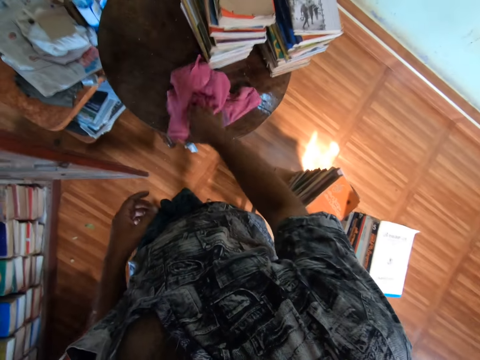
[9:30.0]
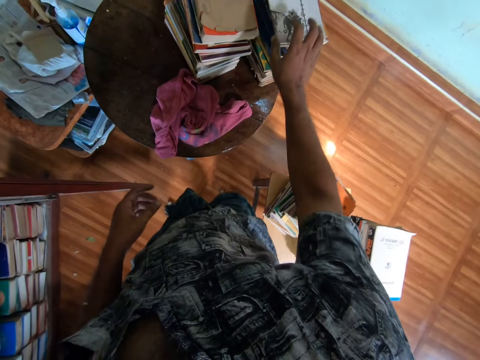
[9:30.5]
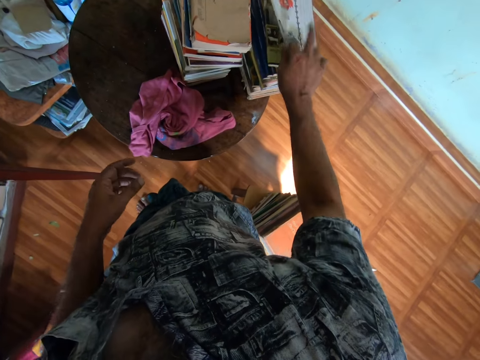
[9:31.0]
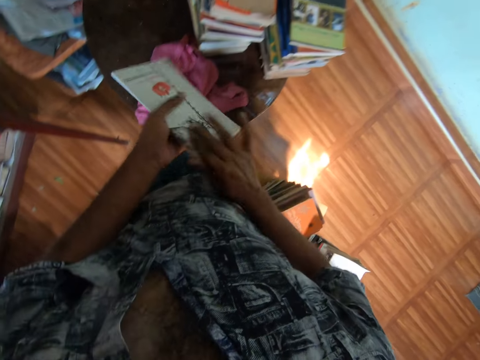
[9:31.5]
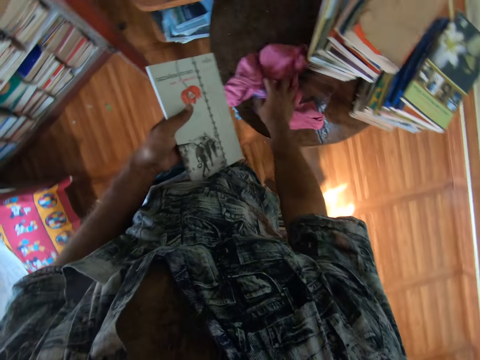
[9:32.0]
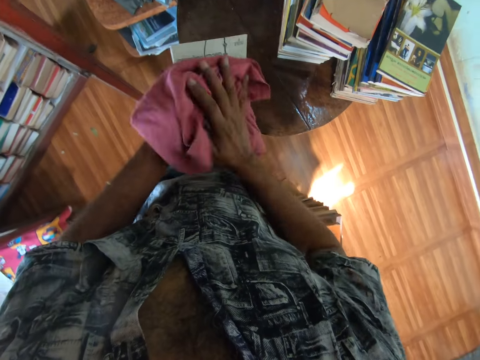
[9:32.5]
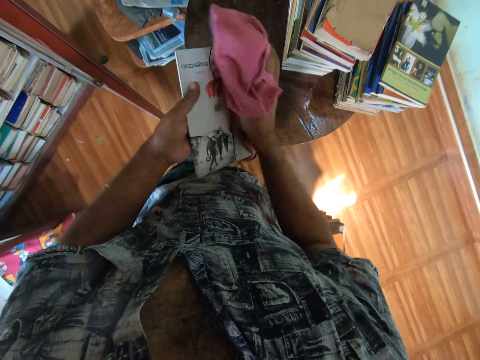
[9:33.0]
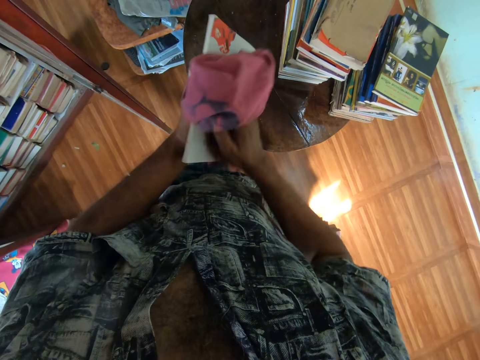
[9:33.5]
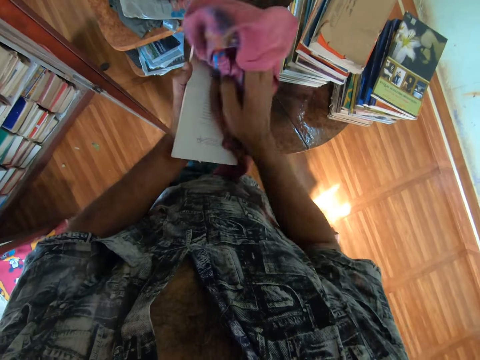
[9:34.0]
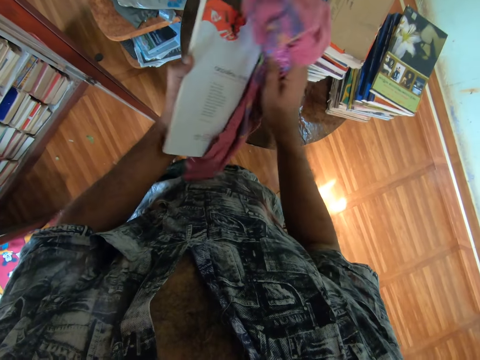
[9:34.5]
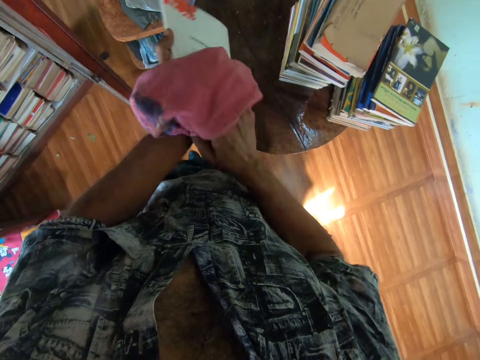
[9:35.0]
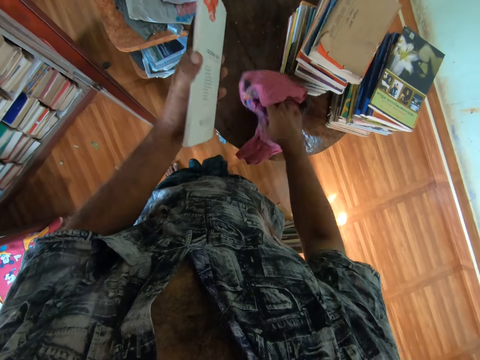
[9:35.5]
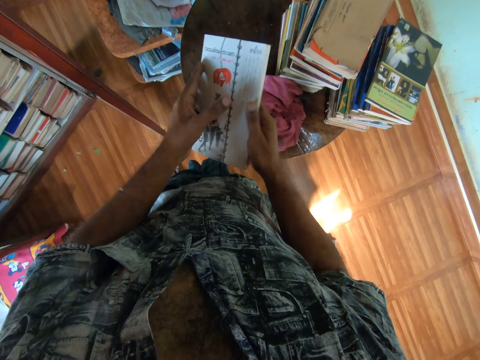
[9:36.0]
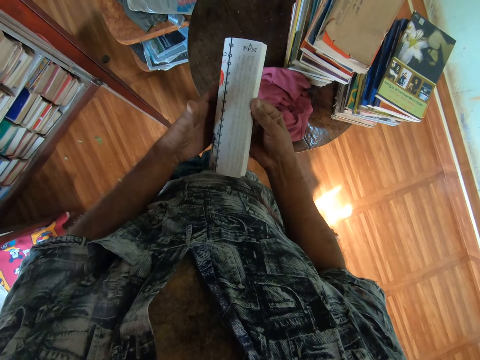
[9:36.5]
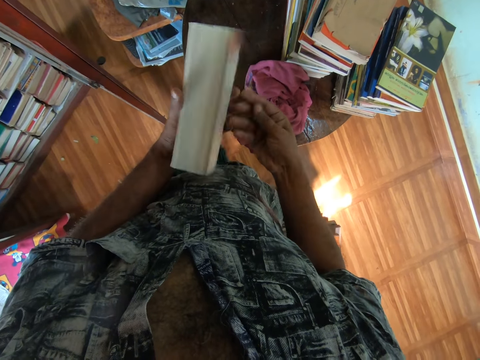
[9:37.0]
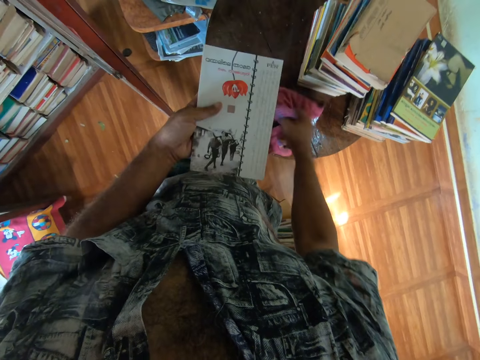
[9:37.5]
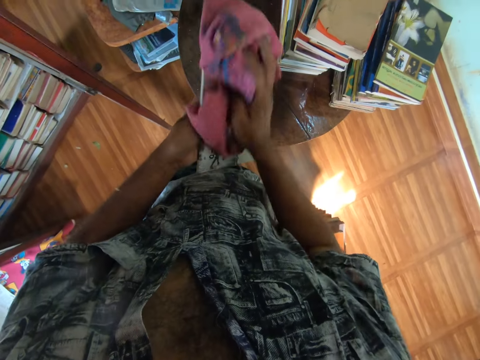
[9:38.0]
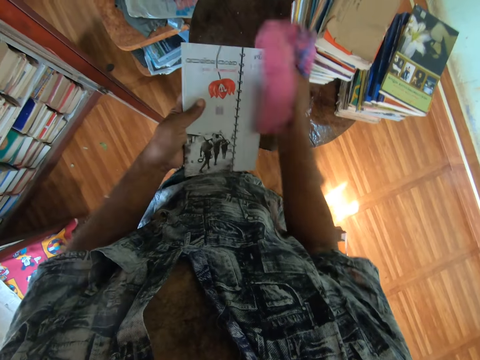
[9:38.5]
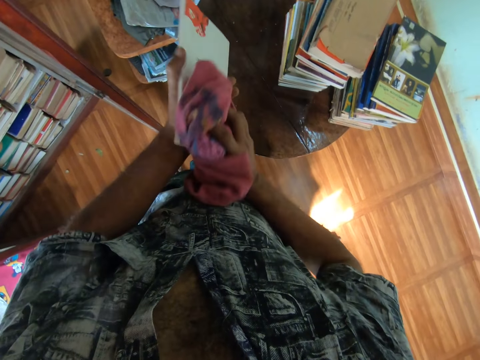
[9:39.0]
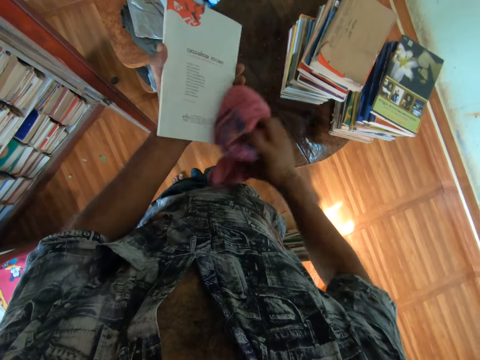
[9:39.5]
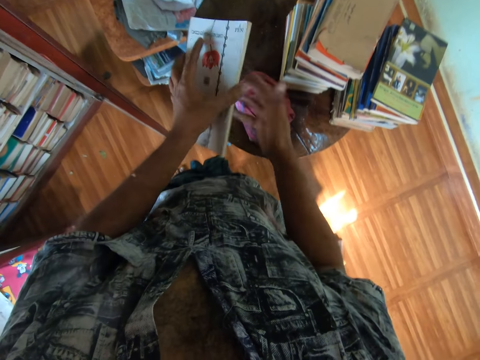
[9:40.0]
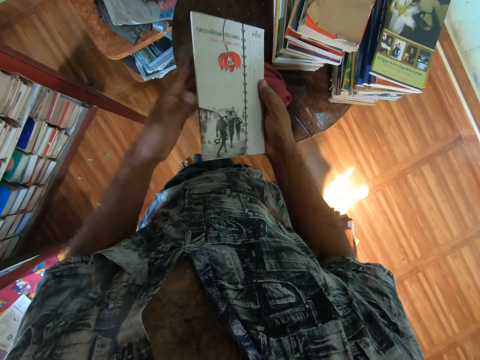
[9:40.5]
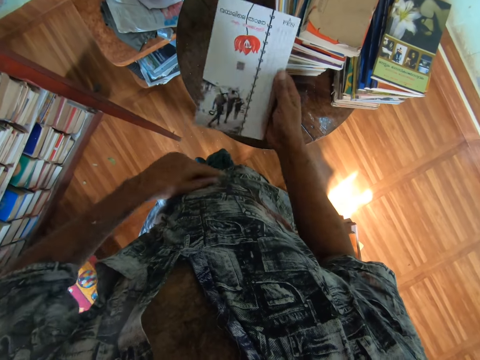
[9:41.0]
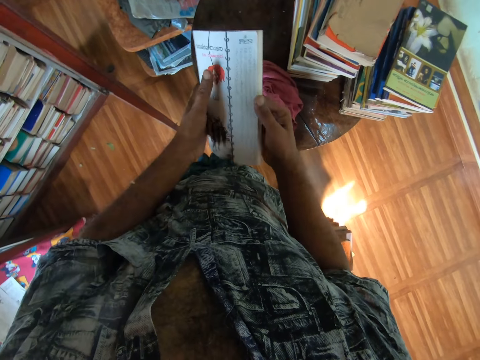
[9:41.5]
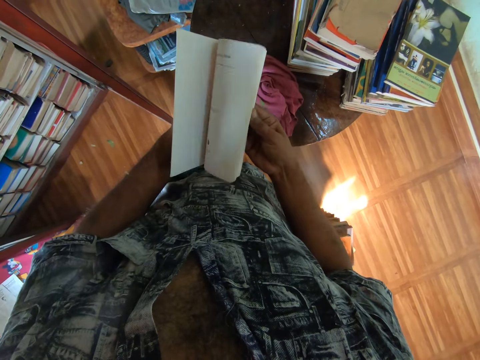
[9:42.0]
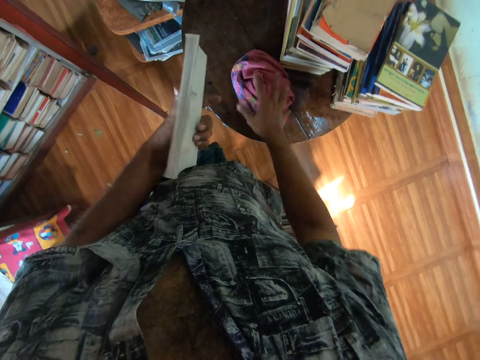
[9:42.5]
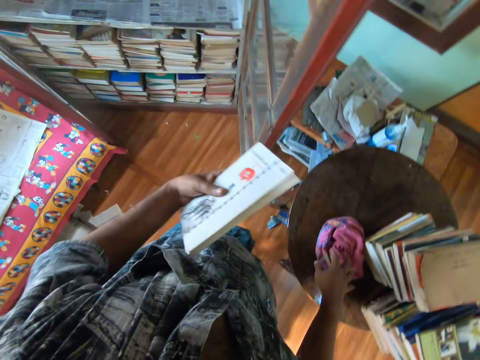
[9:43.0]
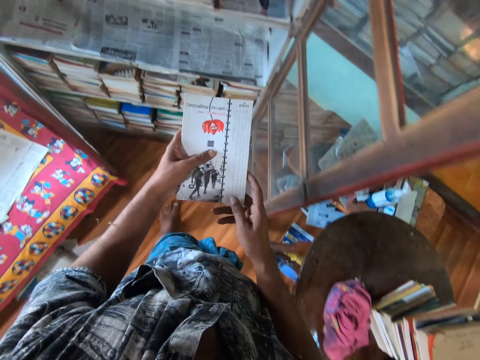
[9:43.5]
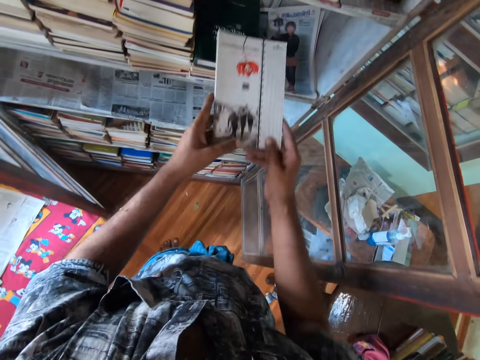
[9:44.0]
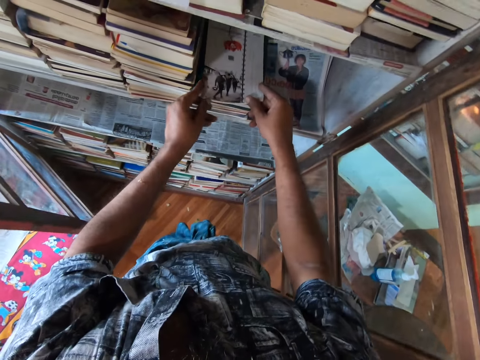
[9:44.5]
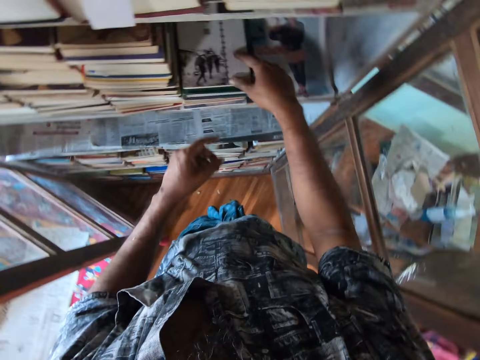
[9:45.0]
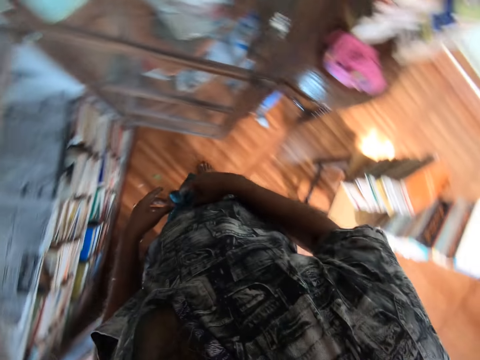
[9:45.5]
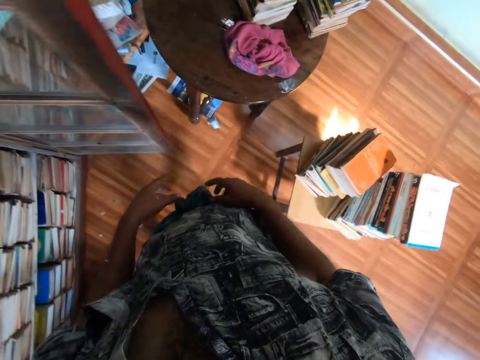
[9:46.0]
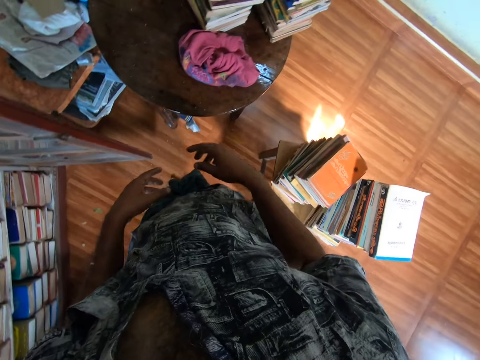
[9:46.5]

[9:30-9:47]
The camera wearer puts the piece of cloth on the table. They take the book on the pile of the books from the table. They pass the book to the left hand. They take the piece of cloth on the table. They wipe the book with the piece of cloth. They put the piece of cloth on the table. They open the book pages. They take the piece of cloth on the table. They wipe the book with the piece of cloth. They drop the piece of cloth on the table. They open the book. They take the piece of cloth on the table. They put the book on the shelf.

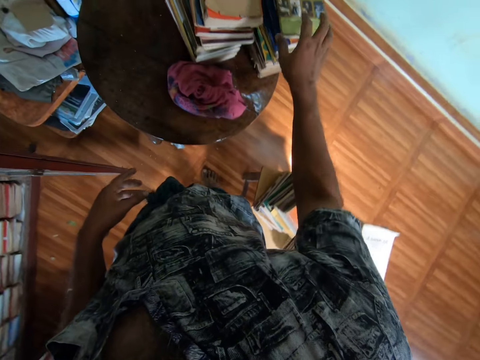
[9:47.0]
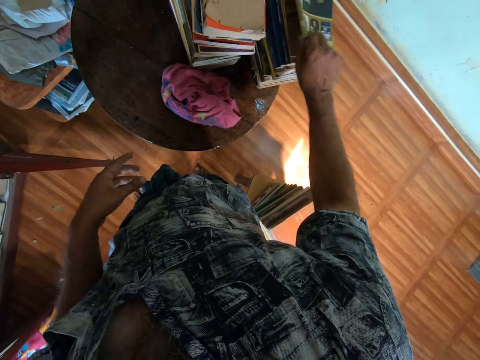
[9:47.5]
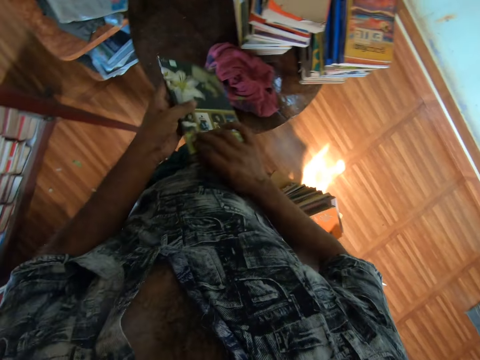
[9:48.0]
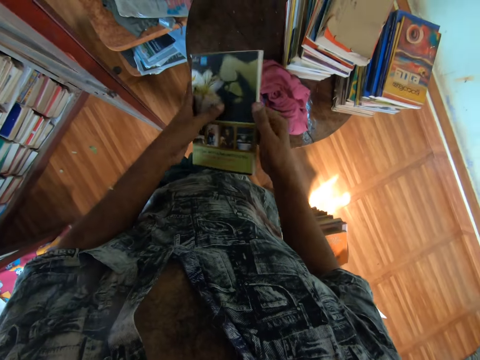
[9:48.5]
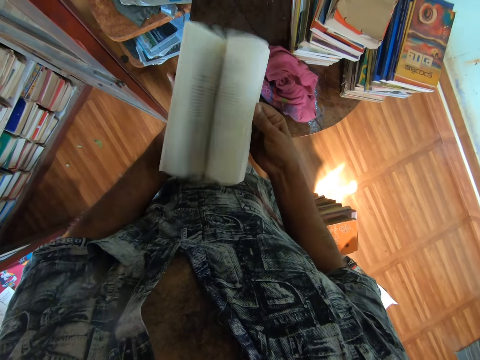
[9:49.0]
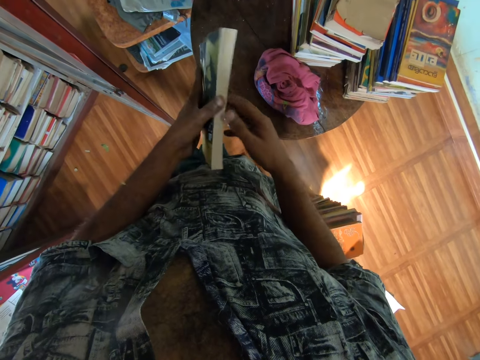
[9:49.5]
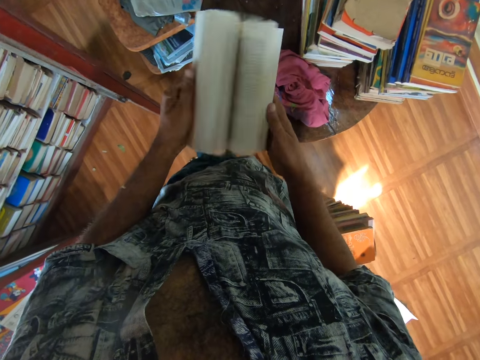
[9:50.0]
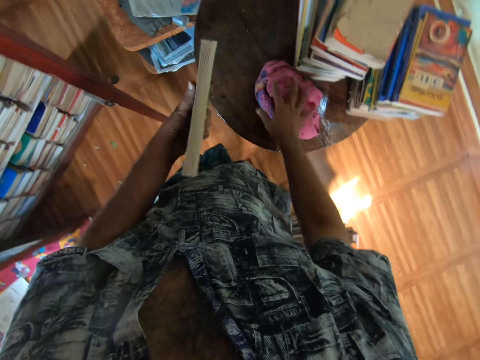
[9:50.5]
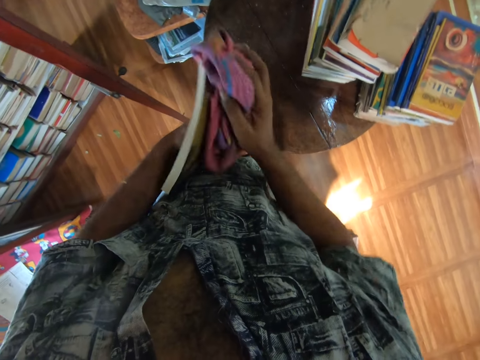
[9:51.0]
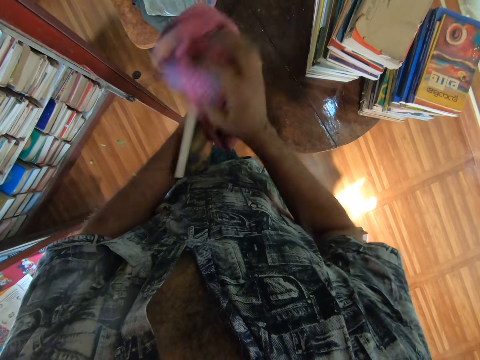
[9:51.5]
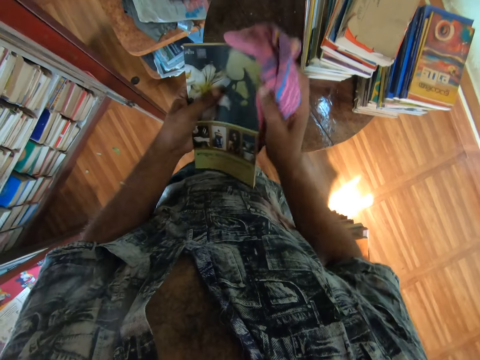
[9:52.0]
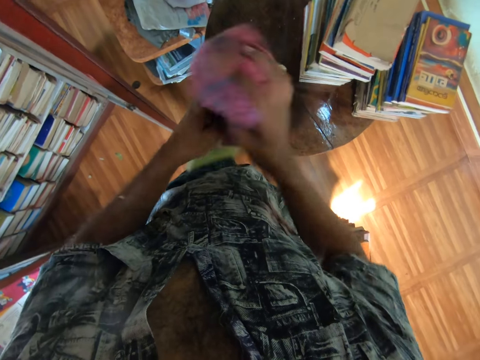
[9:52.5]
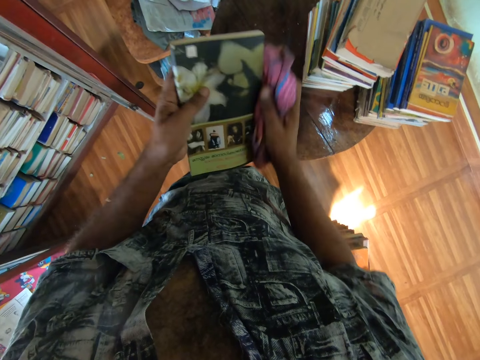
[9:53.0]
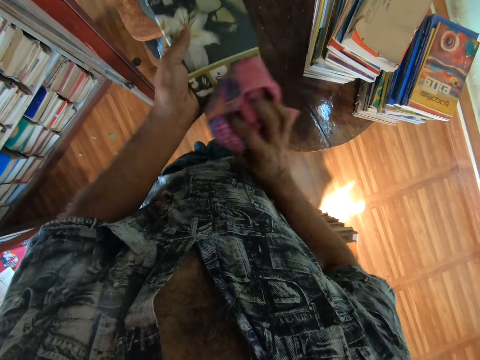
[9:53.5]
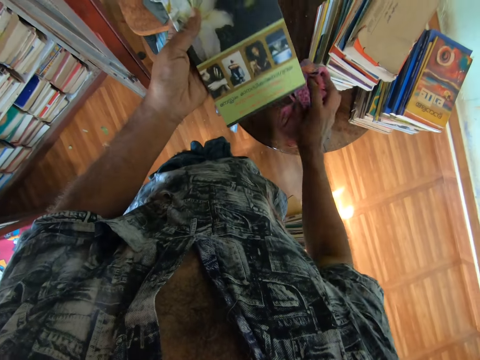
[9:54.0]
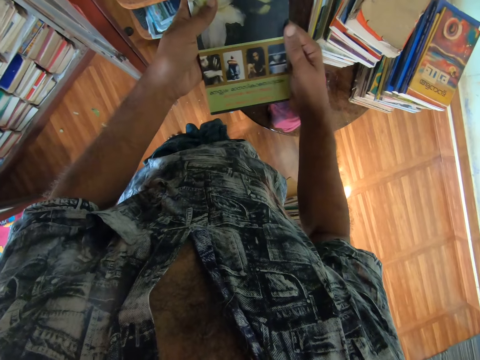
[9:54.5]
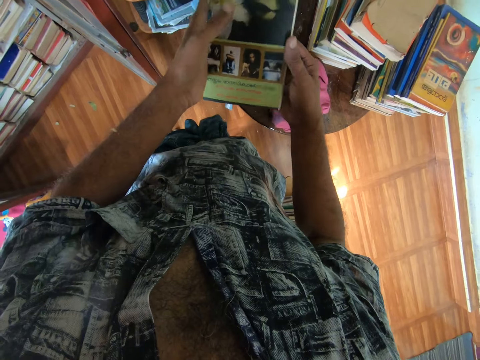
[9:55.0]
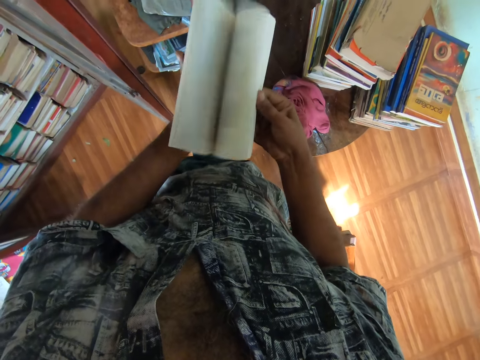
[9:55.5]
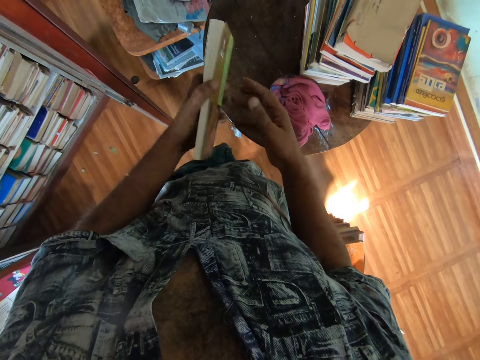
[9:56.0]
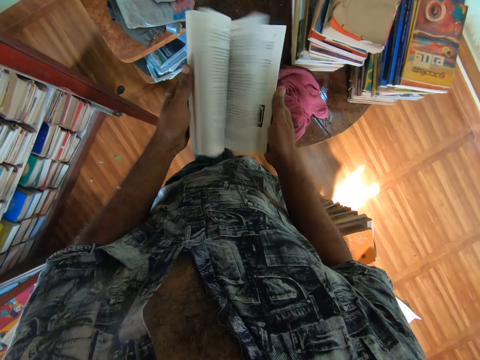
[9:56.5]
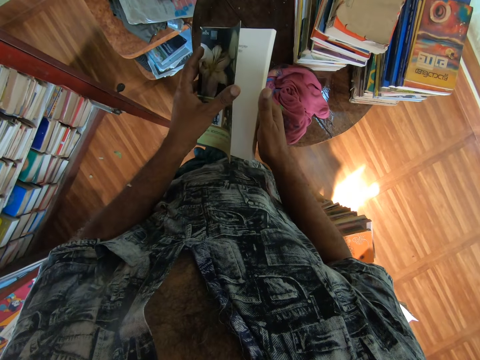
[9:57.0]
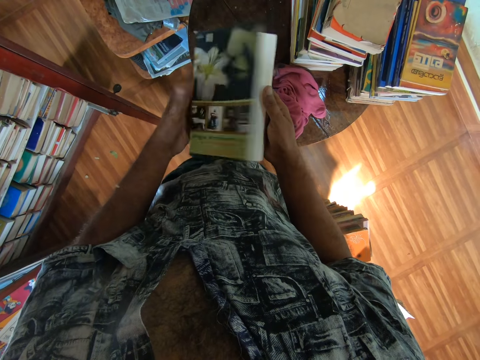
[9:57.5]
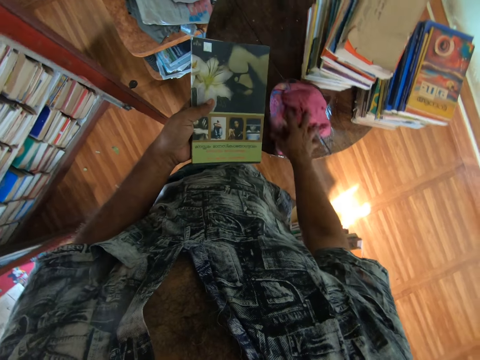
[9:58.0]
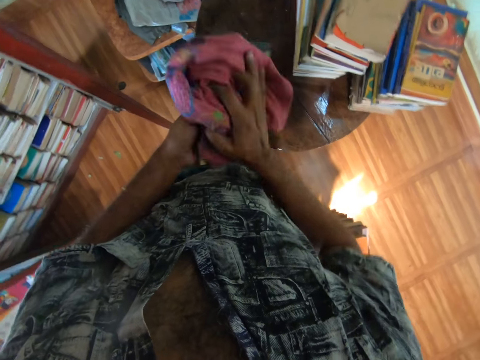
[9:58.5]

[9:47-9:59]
The camera wearer takes the book on the pile of the books from the table. They open the book pages. They take the piece of cloth on the table. They wipe the book with the piece of cloth. They put the piece of cloth on the table. They open the book pages. They open the book again. They take the piece of cloth on the table.
